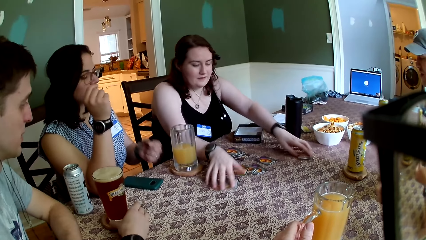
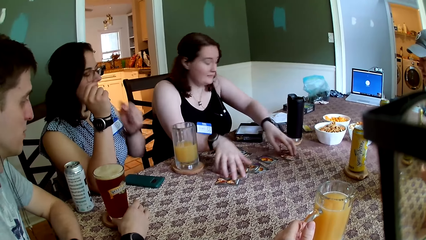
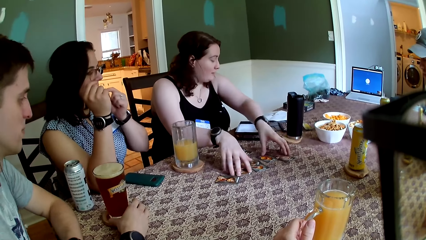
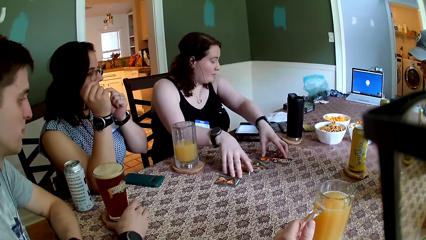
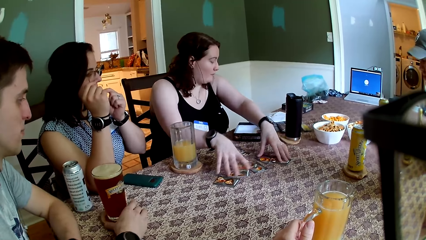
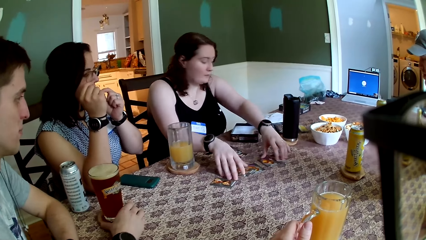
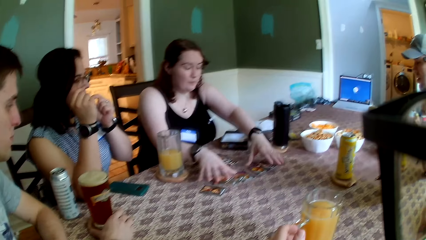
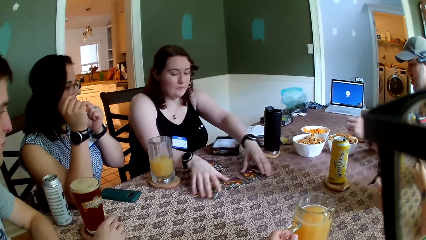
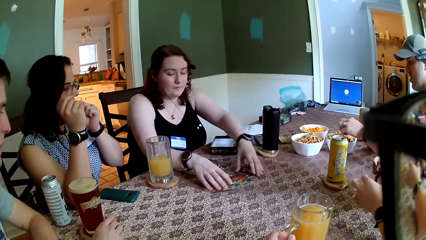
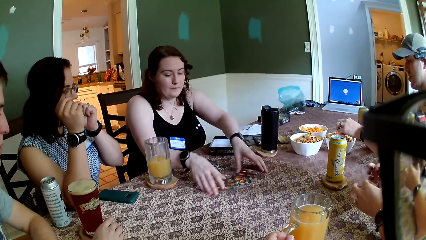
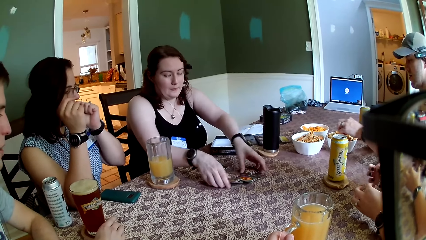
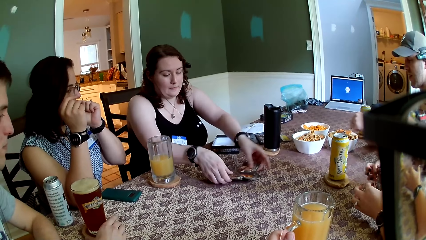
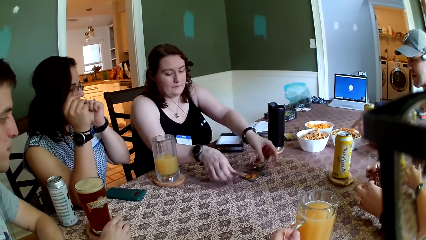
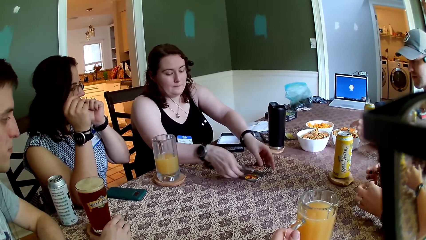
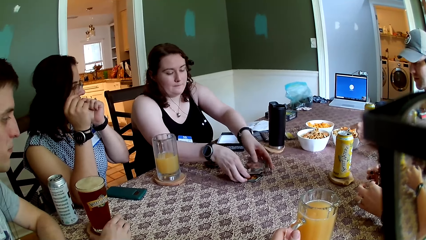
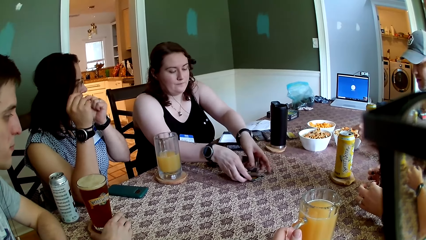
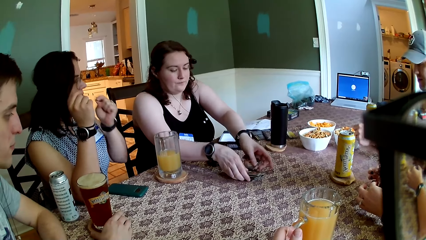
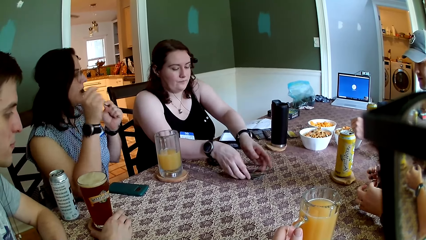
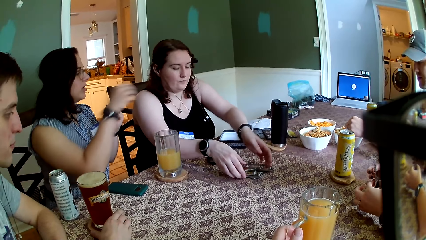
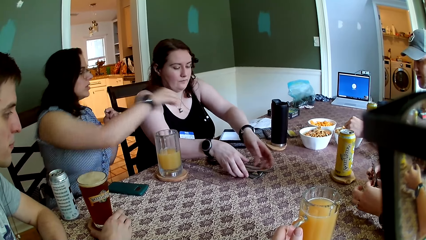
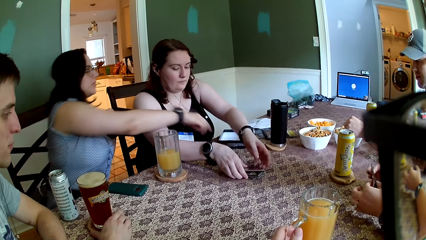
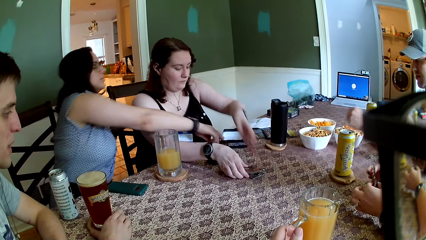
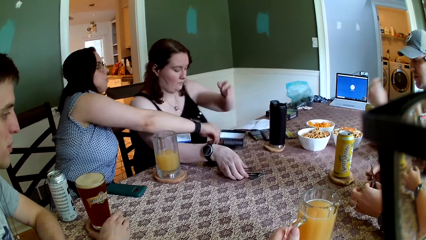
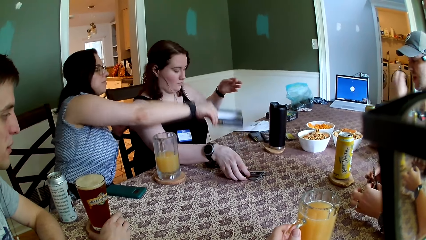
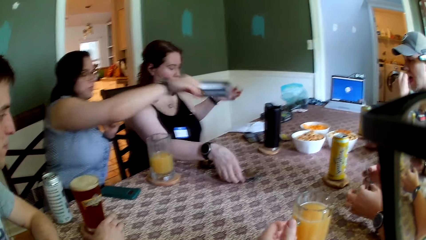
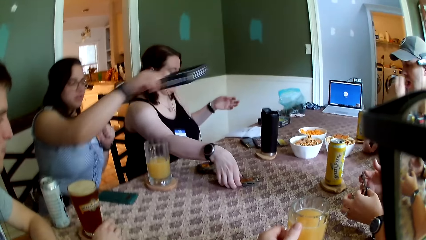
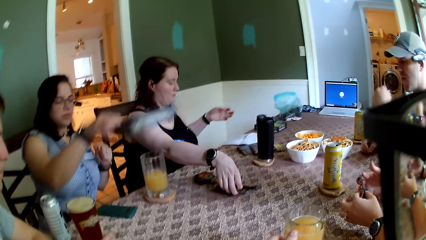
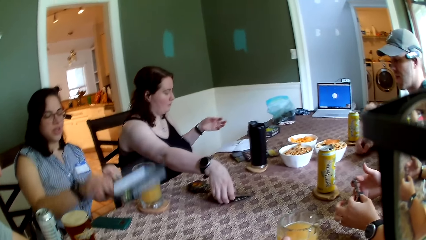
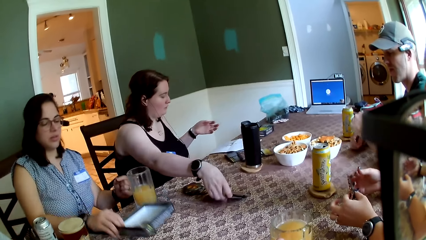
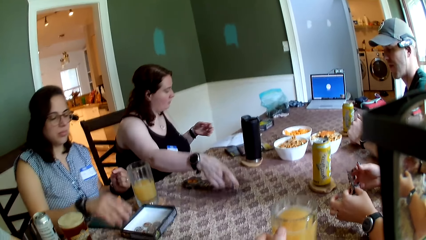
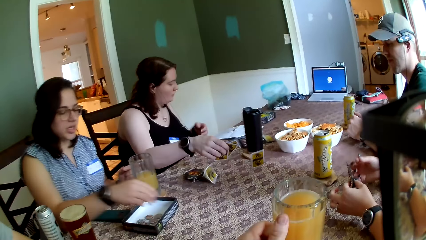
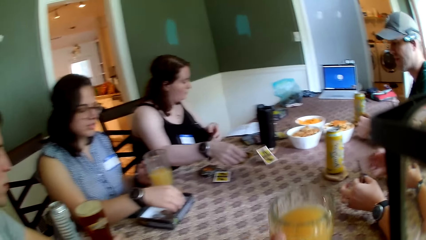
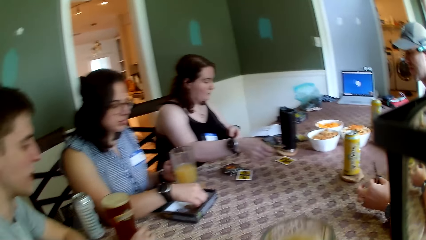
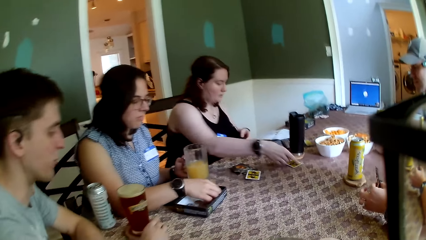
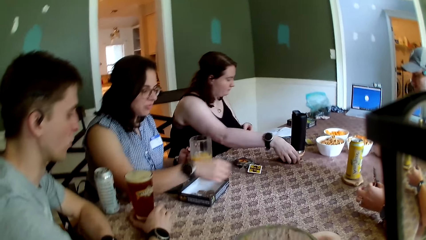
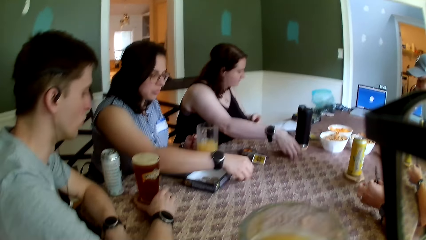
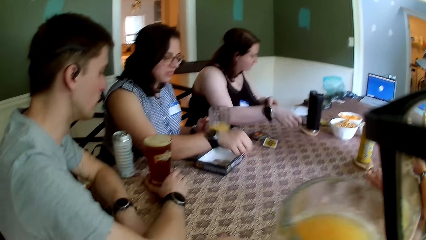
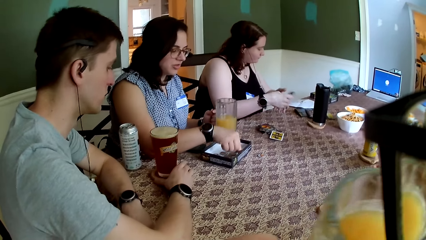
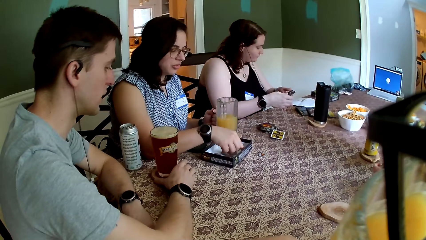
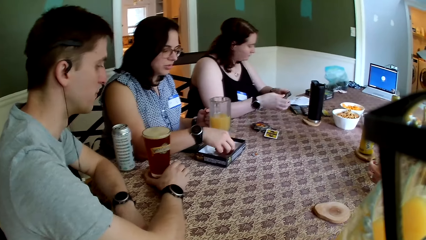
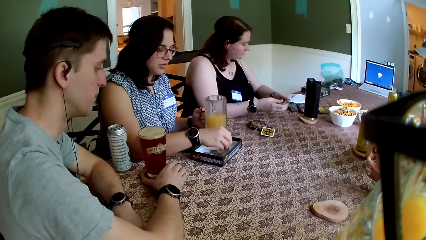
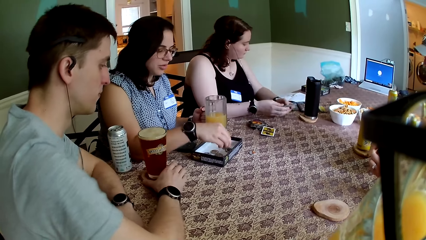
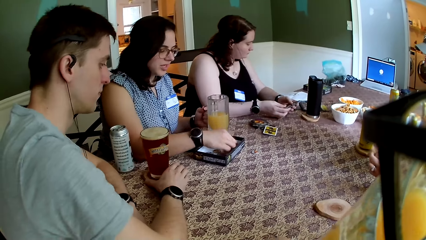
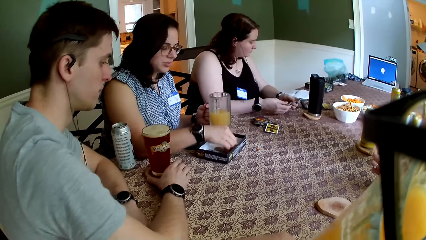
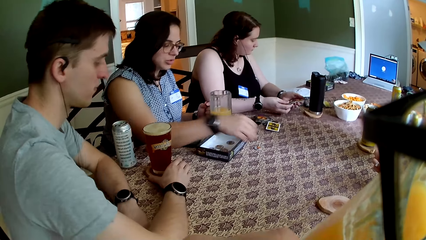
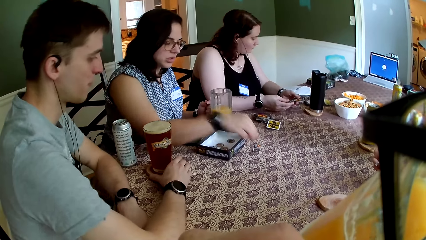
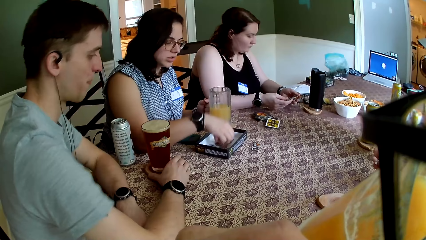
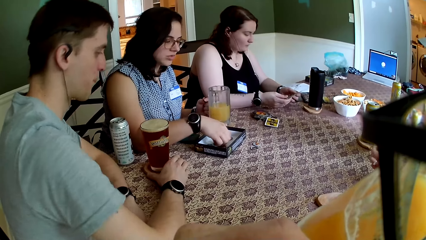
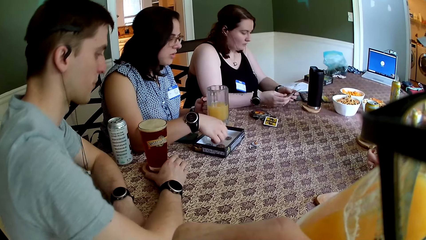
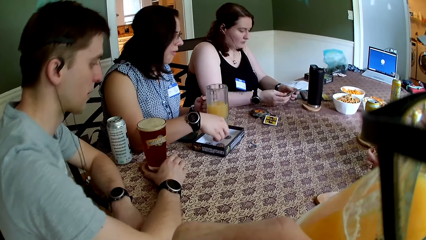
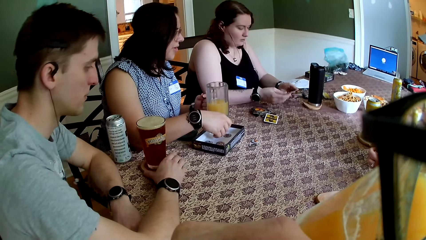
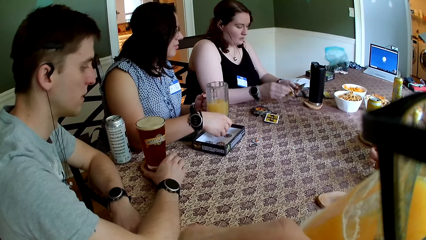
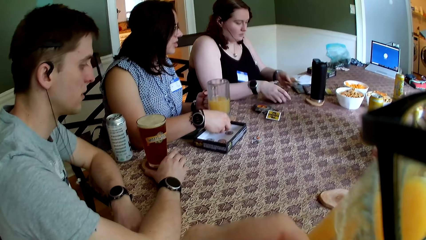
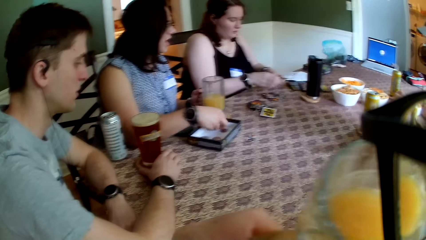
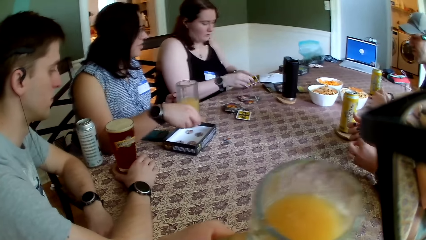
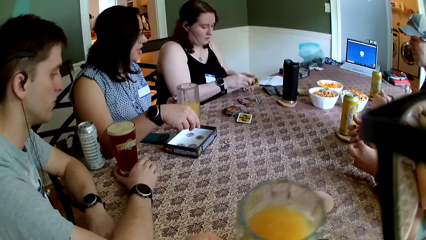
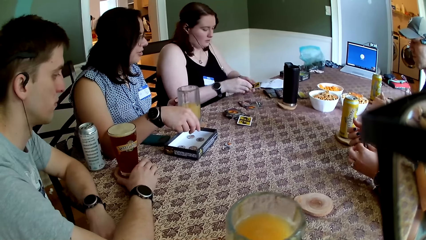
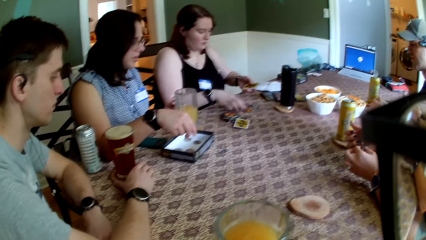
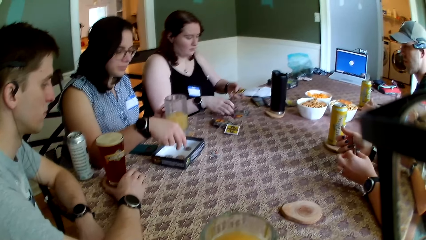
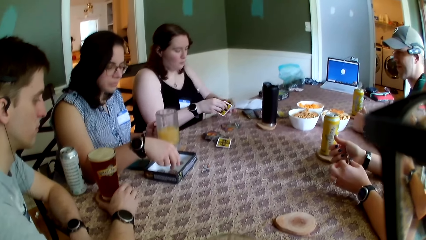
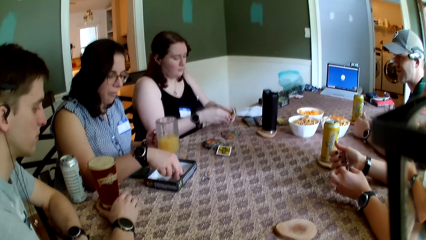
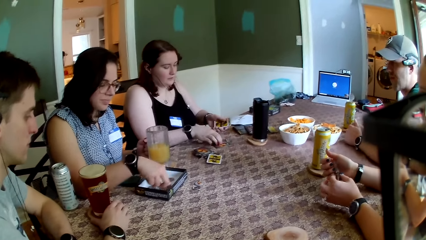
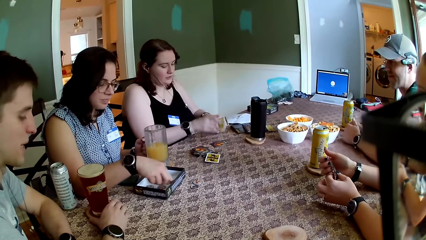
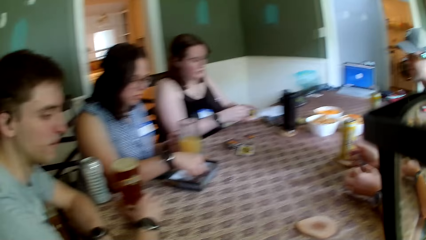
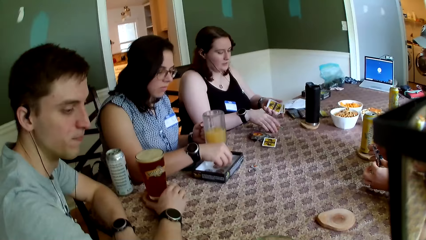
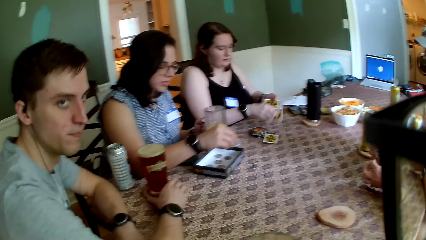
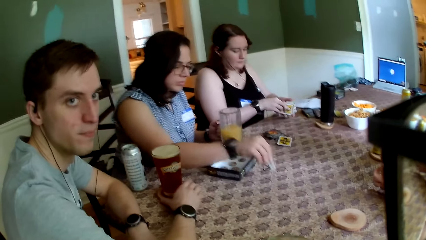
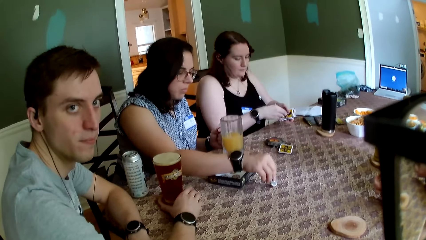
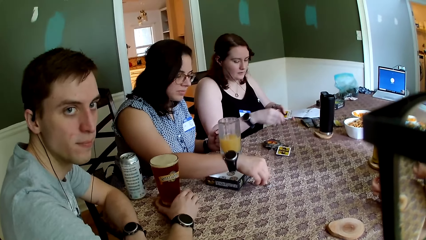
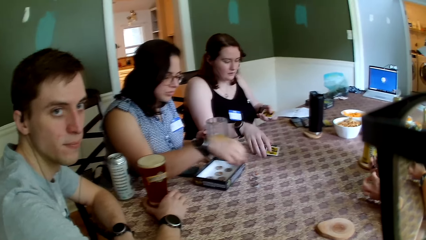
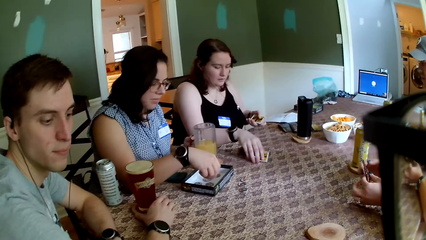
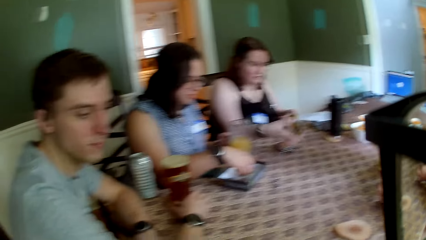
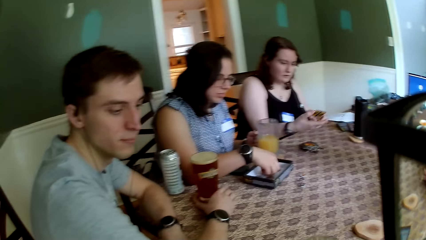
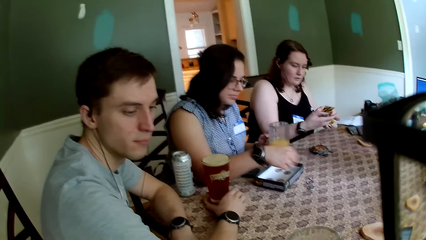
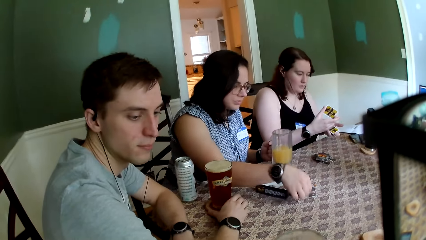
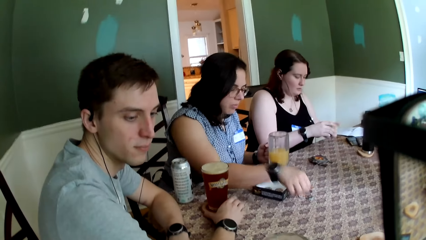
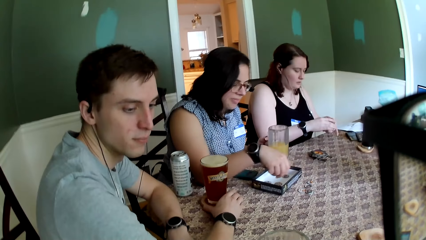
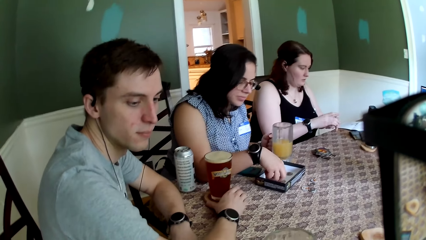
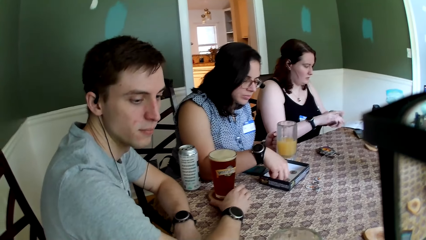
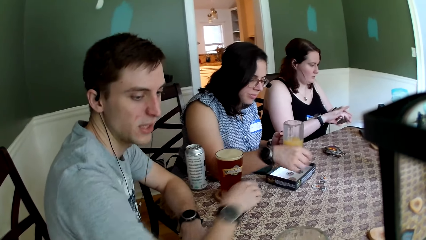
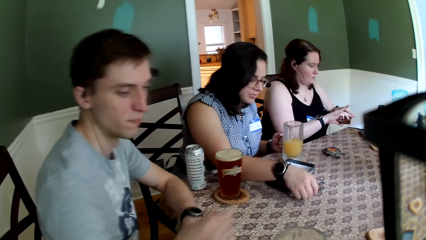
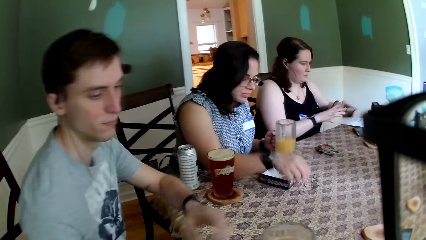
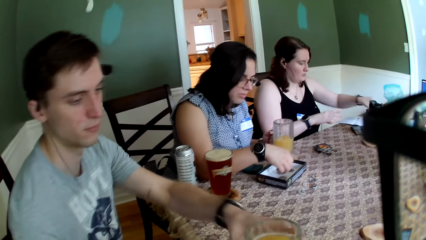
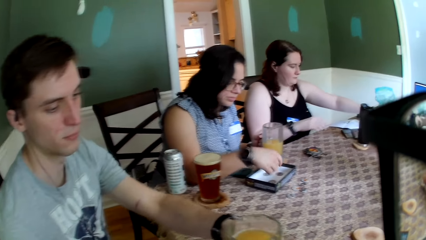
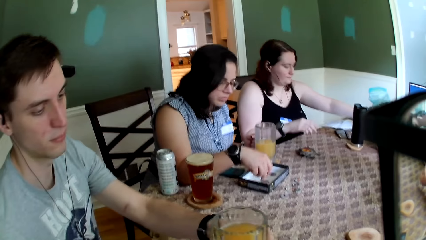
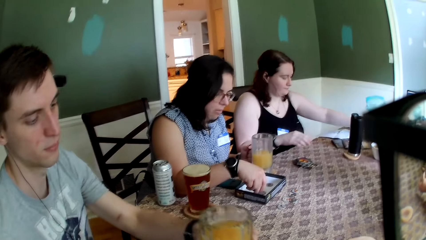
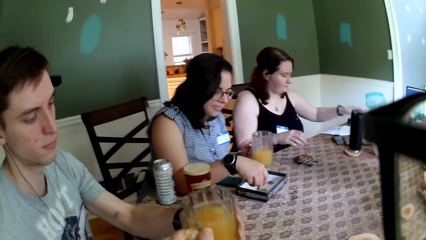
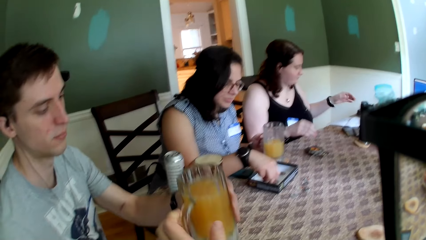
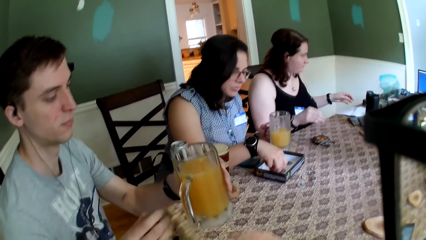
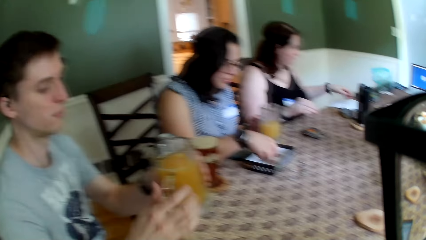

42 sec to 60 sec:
The woman picks up a card from the table with both hands. The camera wearer looks at the table. The man picks up a snack from a bowl with his left hand. Another woman picks up a paper carton with her right hand from the table. The man eats the snack in his left hand. The camera wearer picks up a cup of juice from the table with his left hand. The other woman drops the paper carton on the table with her right hand and picks up a token from the paper carton on the table with her right hand. The first woman picks up cards from the table with her right hand. The other woman drops the token on the table with her right hand. The first woman shuffles the cards with both hands. The other woman picks up a token from the paper carton on the table with her right hand and drops the token on the table with her right hand. The first woman drops a card on the table with her right hand and picks up the card from the table with her right hand. The other woman picks up a token from the paper carton on the table with her right hand and drops the token on the table with her right hand. The first woman picks up the card from the table with her right hand. The other woman picks up a token from the paper carton on the table with her right hand and drops the token on the table with her right hand. The first woman puts the card in her left hand. The other woman picks up a token from the paper carton with her right hand and drops the token on the table with her right hand. The first woman drops the deck of cards on the table with her left hand. The camera wearer gives another man the cup of juice with his left hand.
